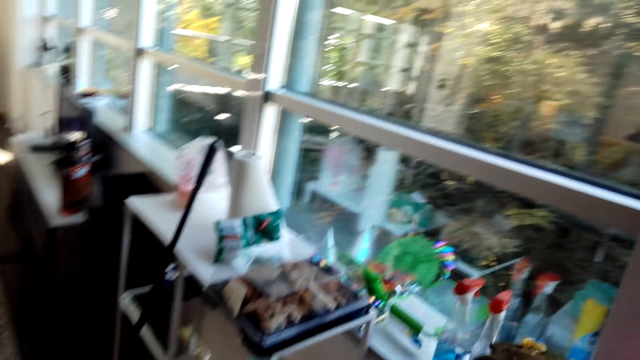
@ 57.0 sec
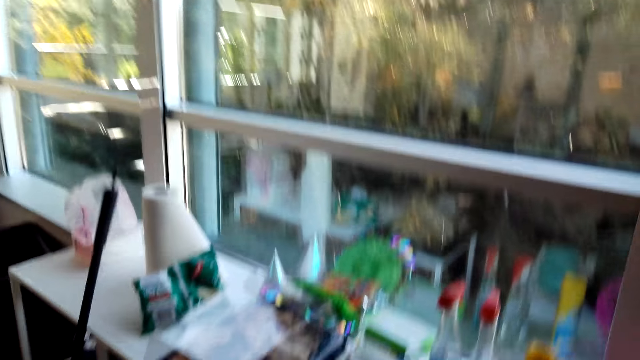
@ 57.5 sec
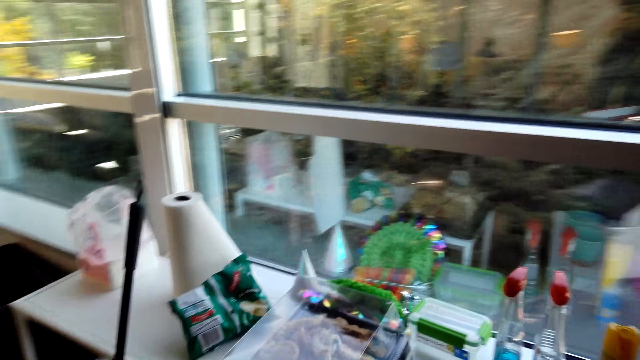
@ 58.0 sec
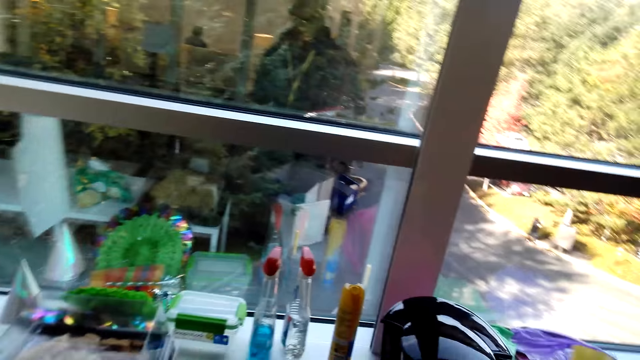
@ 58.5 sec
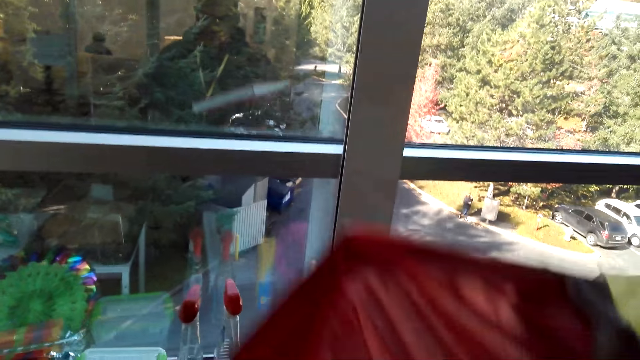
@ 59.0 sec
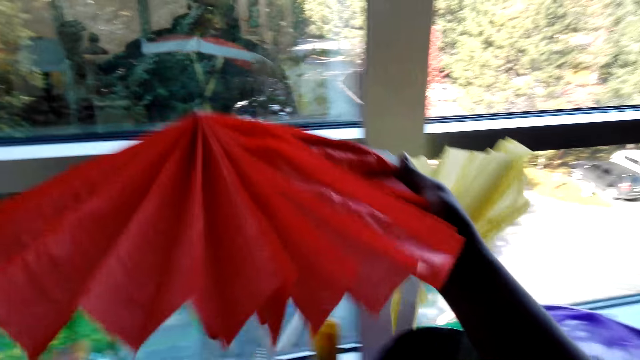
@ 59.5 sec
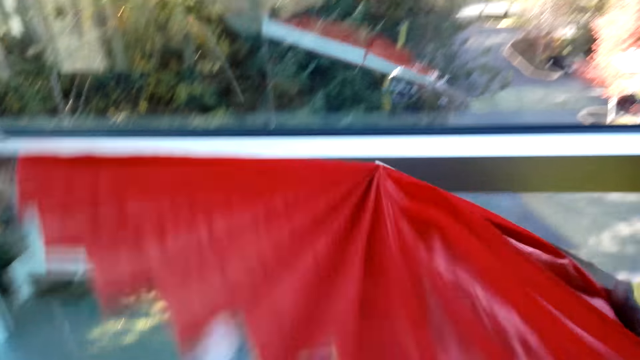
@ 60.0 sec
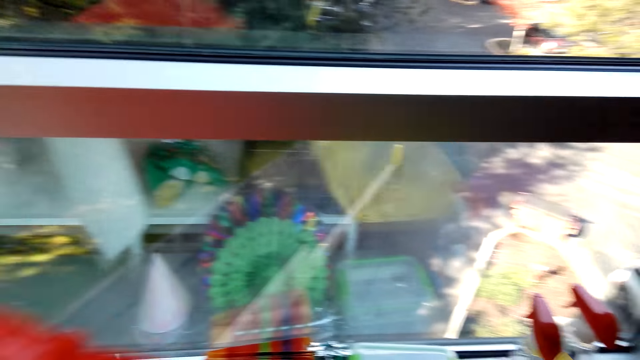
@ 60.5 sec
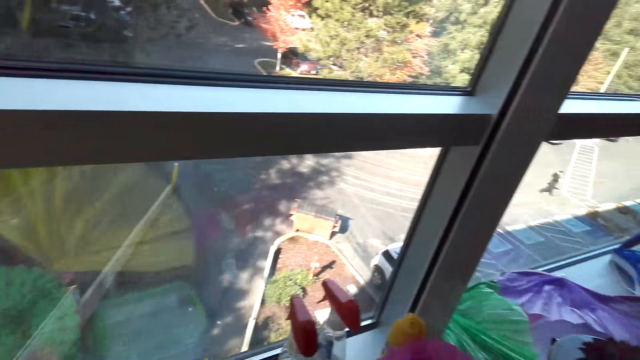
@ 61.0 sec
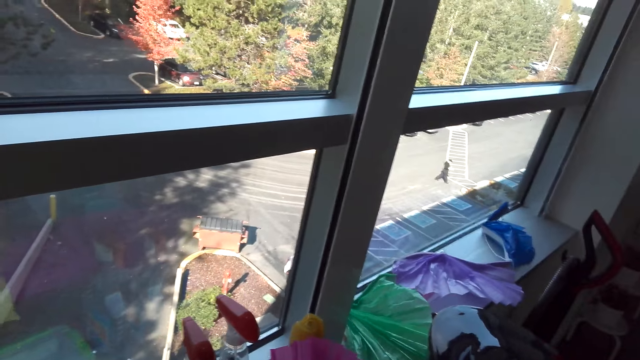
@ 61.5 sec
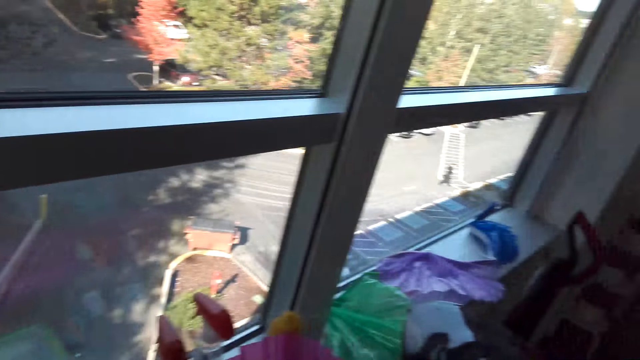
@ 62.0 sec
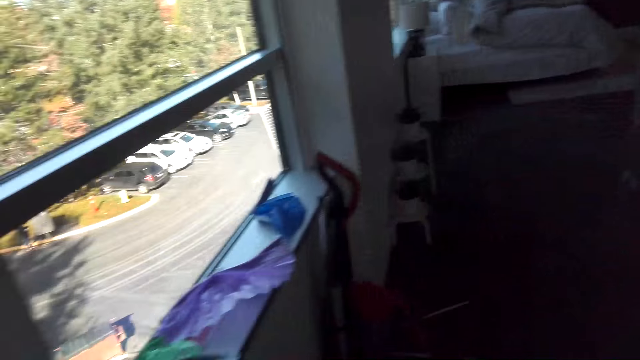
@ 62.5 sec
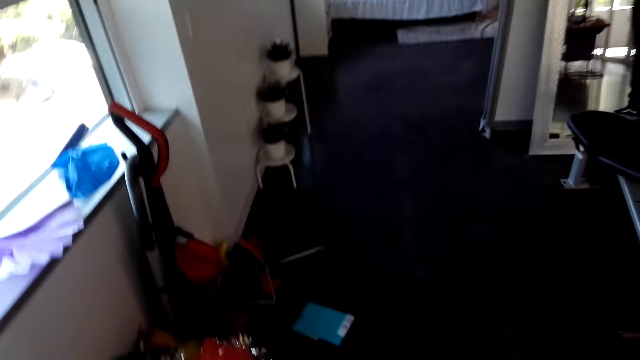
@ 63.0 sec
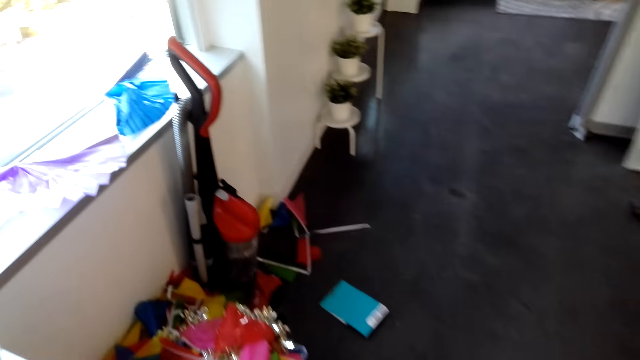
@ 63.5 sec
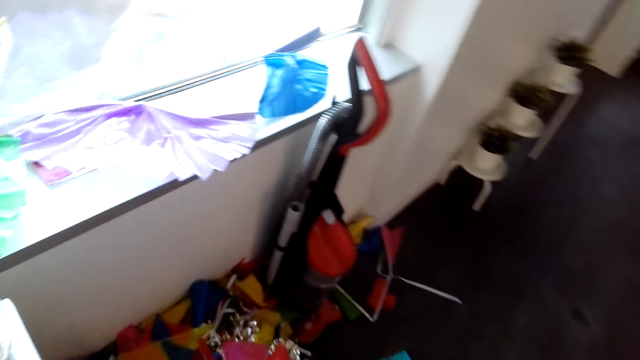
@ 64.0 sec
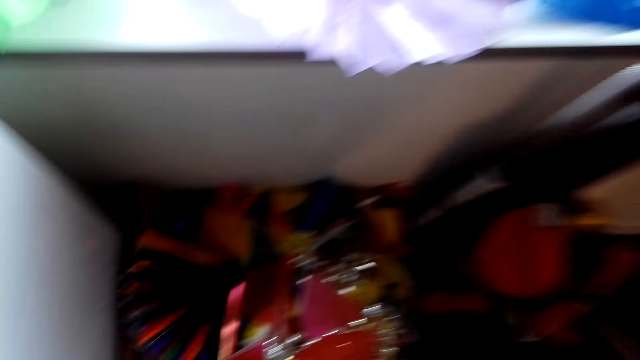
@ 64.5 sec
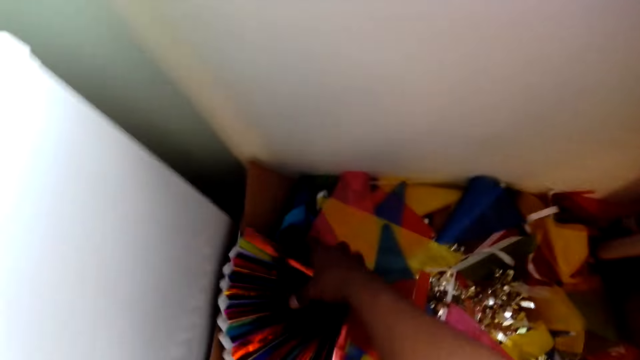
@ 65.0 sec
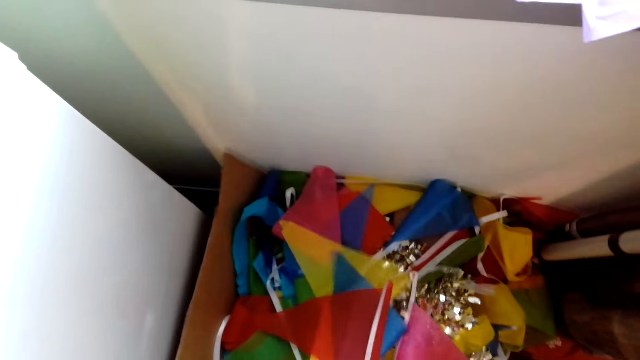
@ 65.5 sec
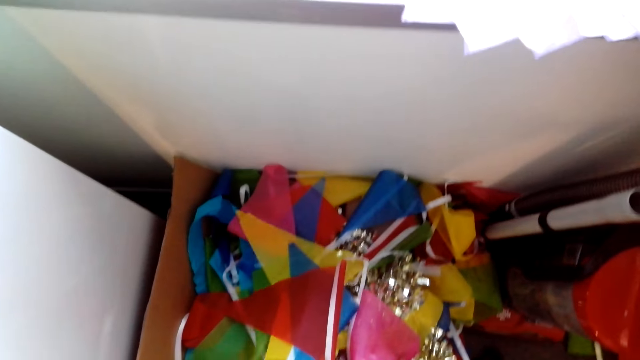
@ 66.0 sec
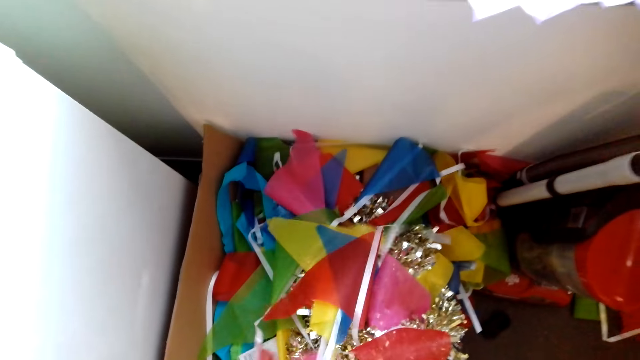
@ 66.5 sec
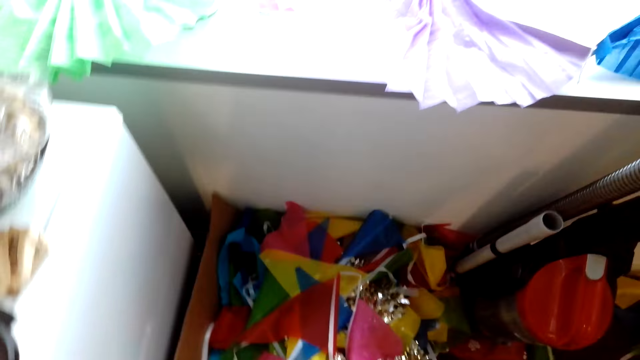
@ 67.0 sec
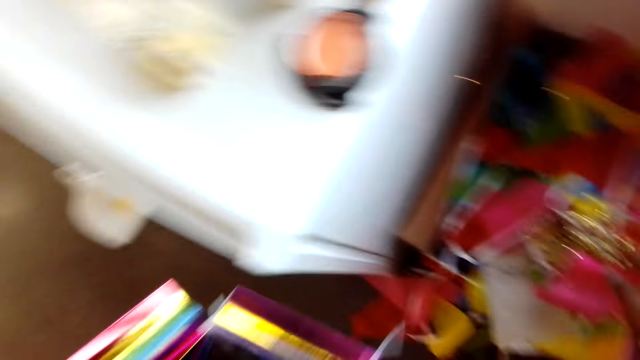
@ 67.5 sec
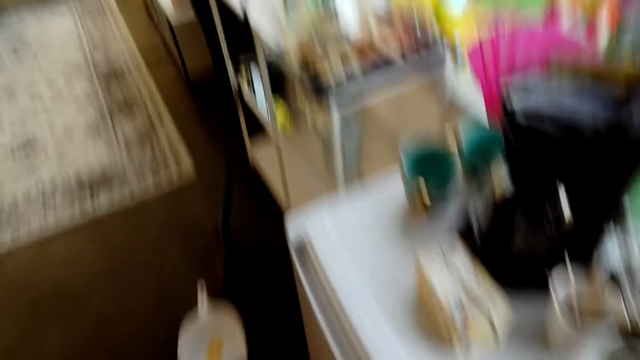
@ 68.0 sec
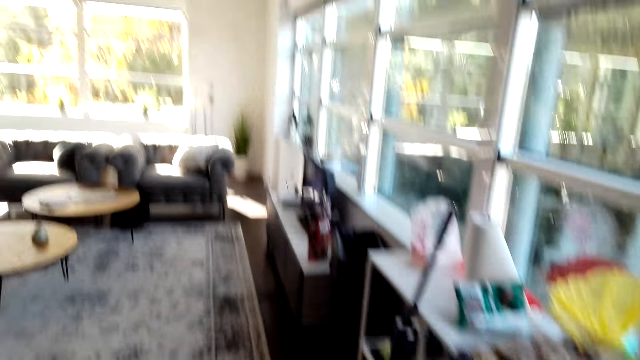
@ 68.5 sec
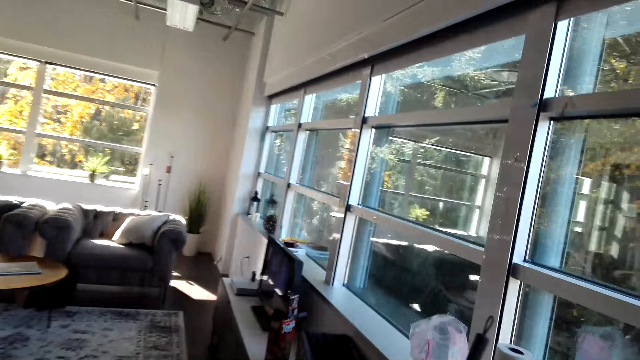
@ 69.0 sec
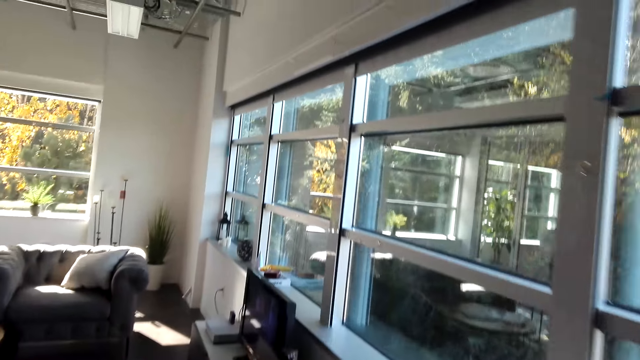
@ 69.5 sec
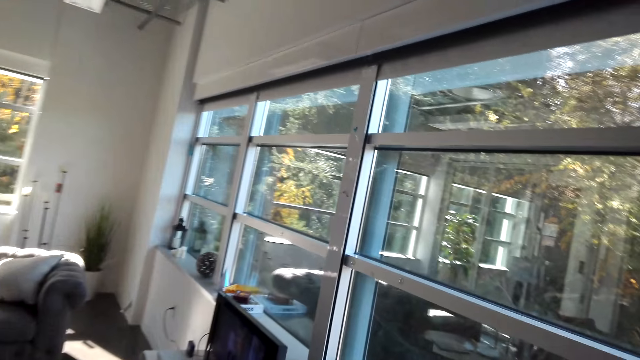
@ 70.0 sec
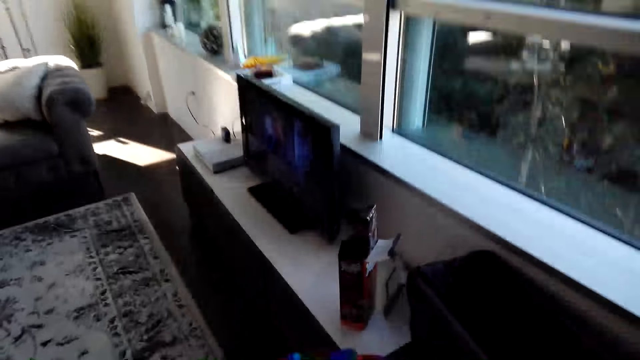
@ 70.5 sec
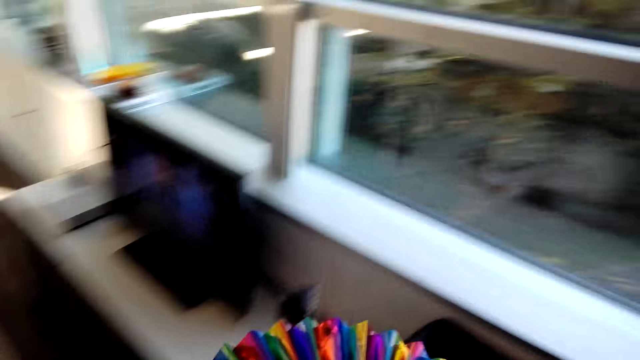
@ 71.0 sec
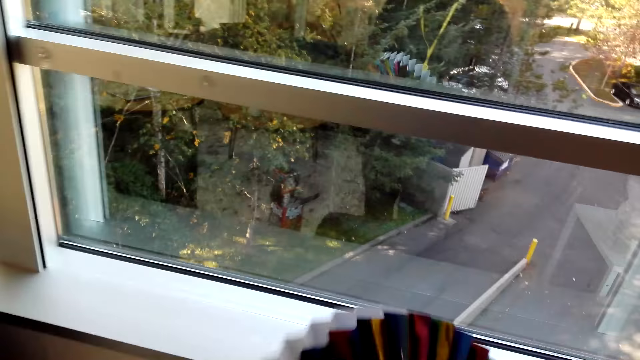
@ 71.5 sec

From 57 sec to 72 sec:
The camera wearer walks around the house. They pick house art. They dialogue with a person. They pick the house art. They walk around the house.

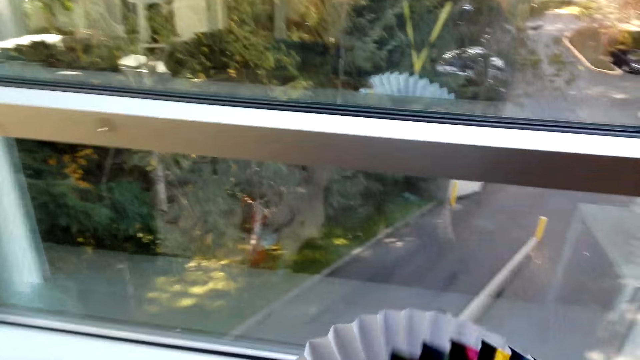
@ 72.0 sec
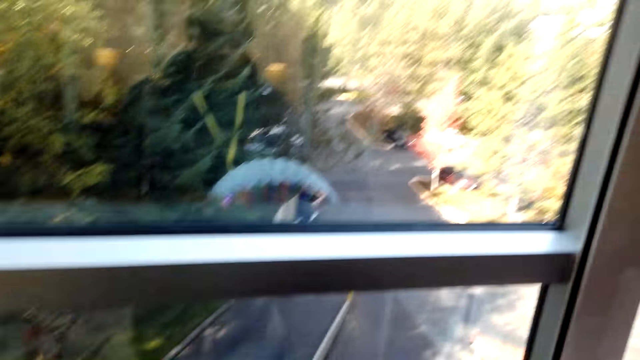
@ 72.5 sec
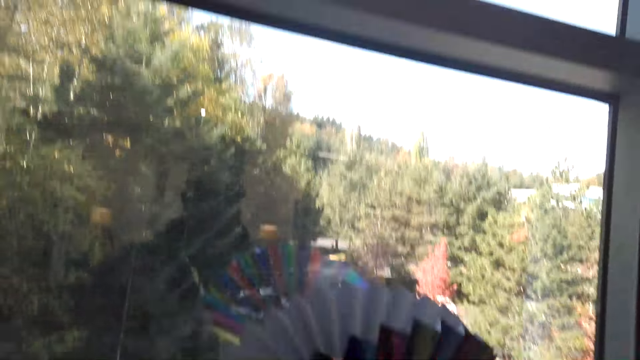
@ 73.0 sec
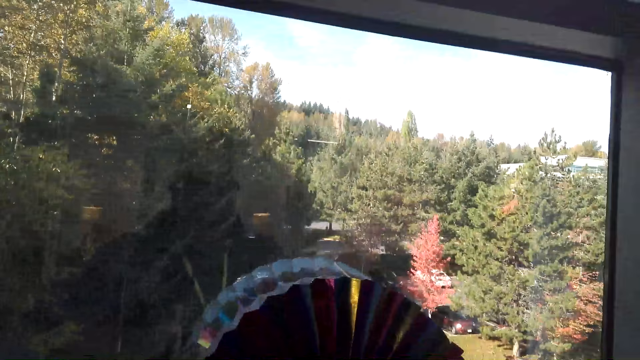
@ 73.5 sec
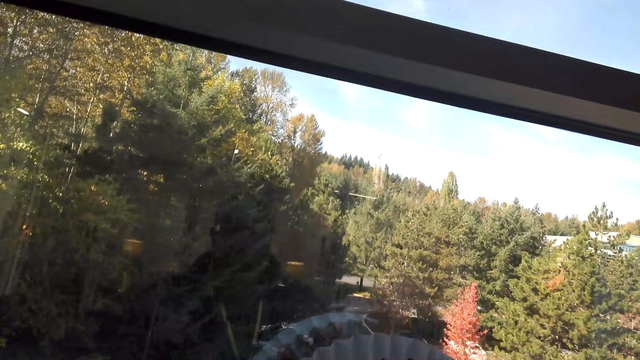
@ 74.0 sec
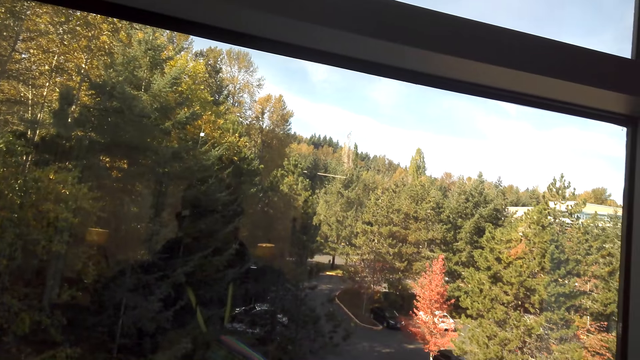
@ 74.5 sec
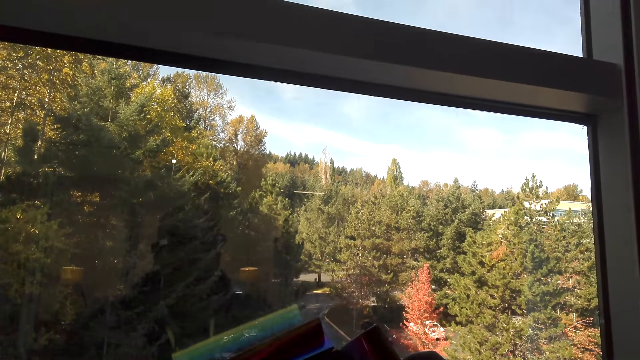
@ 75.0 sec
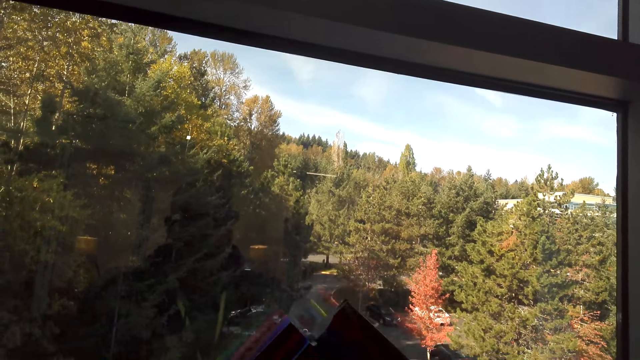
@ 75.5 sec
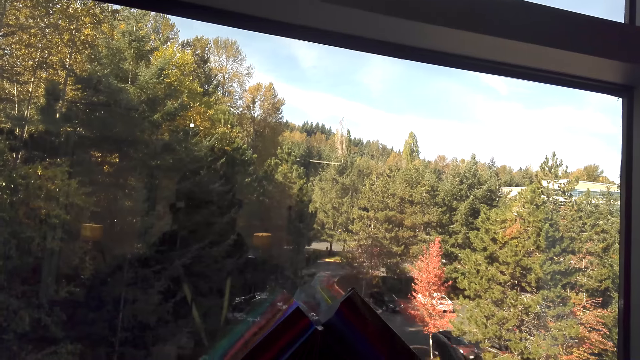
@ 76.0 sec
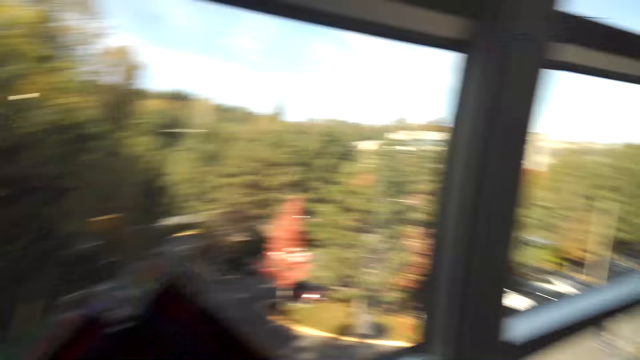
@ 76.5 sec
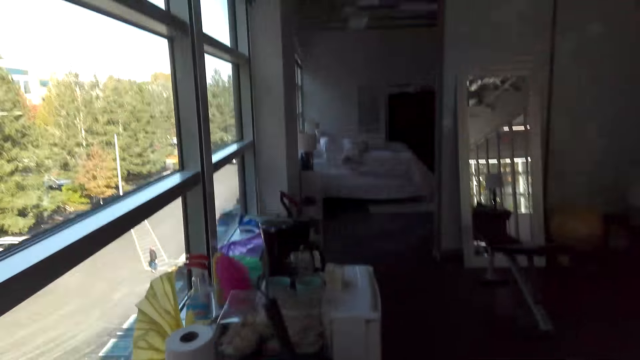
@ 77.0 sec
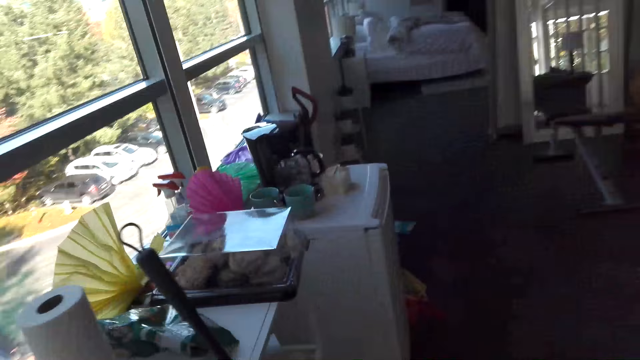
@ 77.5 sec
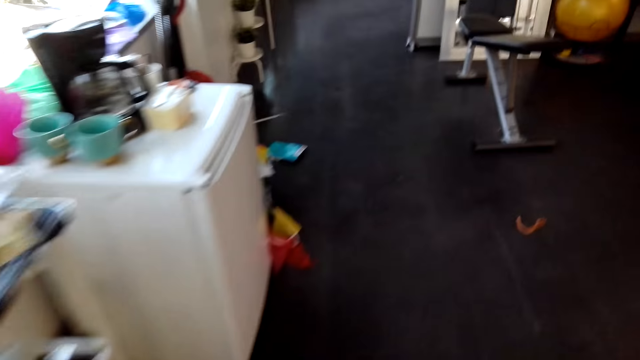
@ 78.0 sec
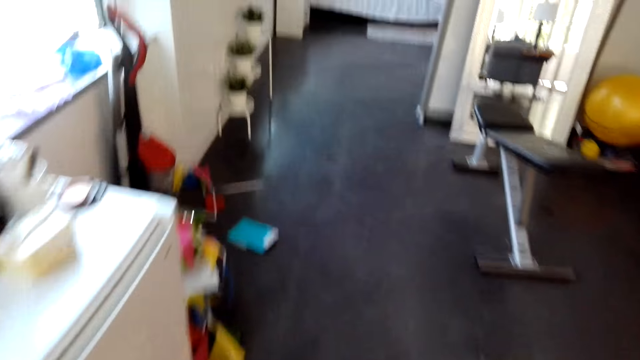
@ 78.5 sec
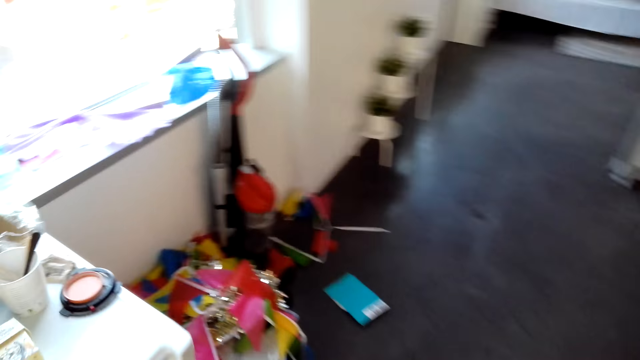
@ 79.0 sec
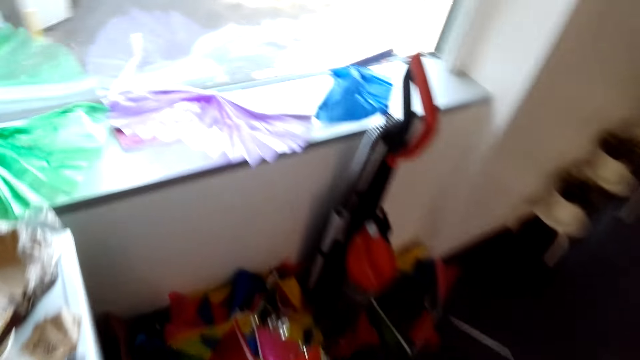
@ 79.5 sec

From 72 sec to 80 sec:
The camera wearer sticks the art on a window. They walk around the house.
